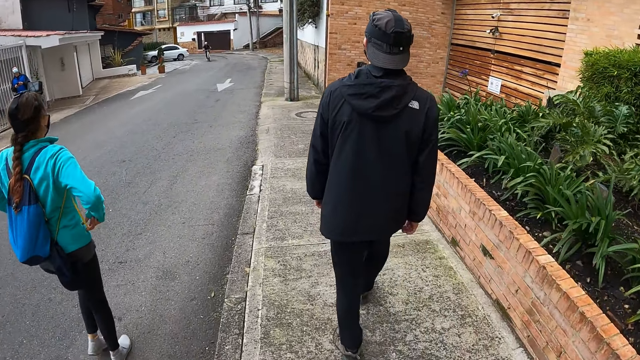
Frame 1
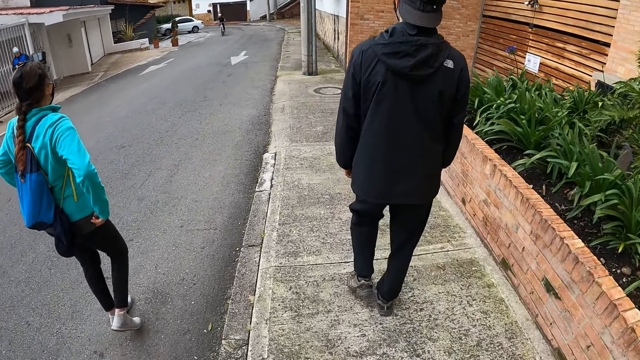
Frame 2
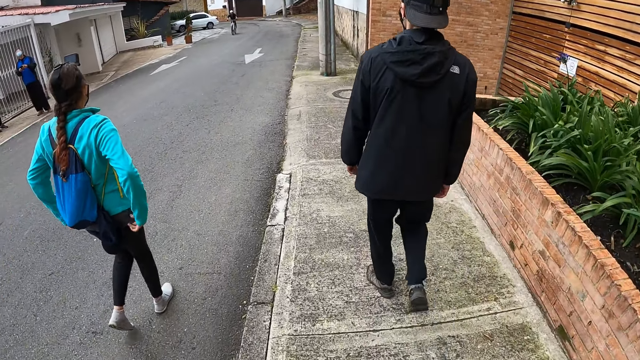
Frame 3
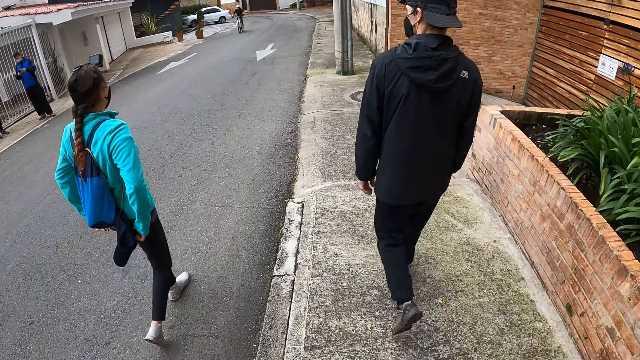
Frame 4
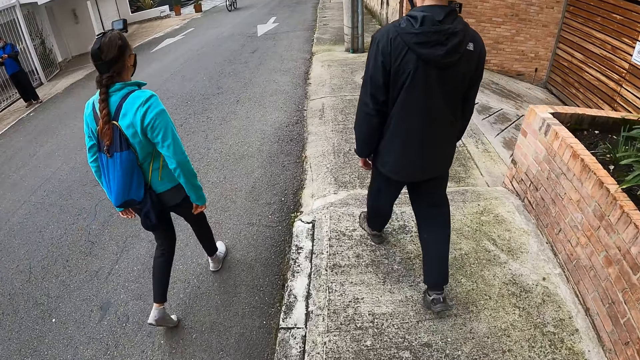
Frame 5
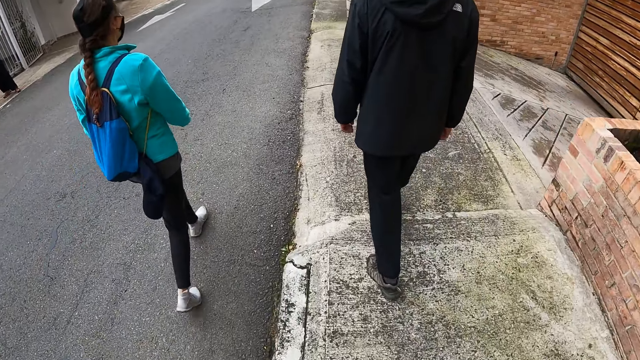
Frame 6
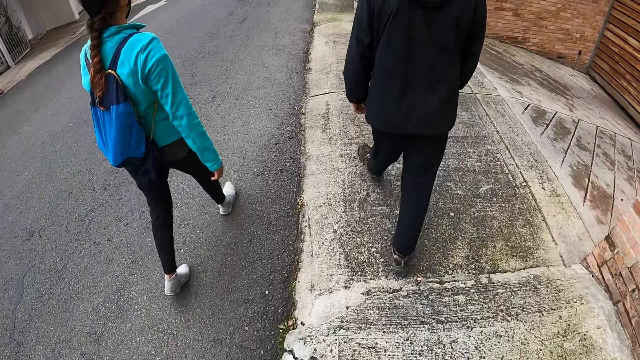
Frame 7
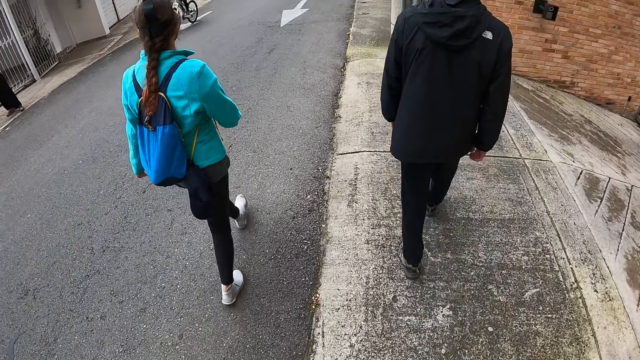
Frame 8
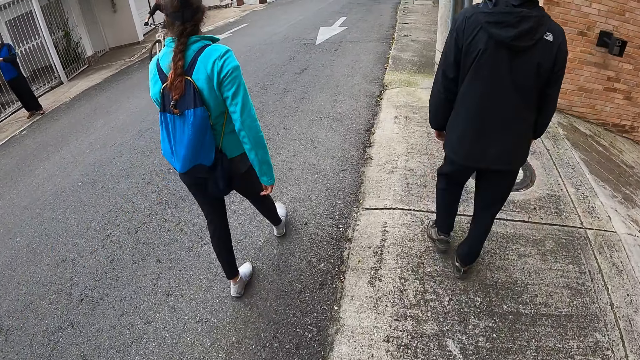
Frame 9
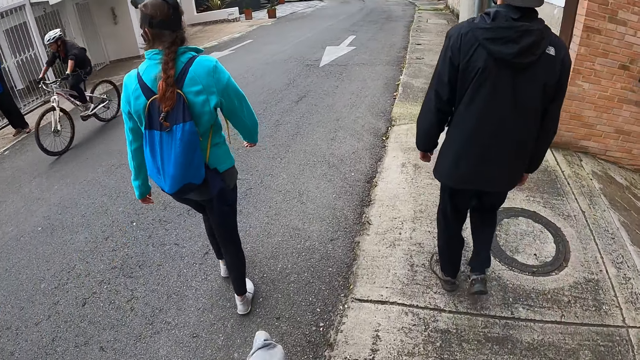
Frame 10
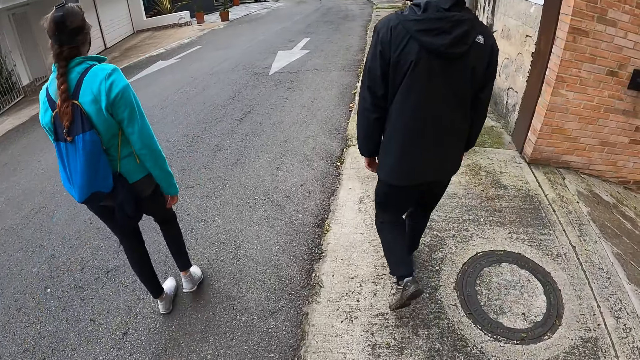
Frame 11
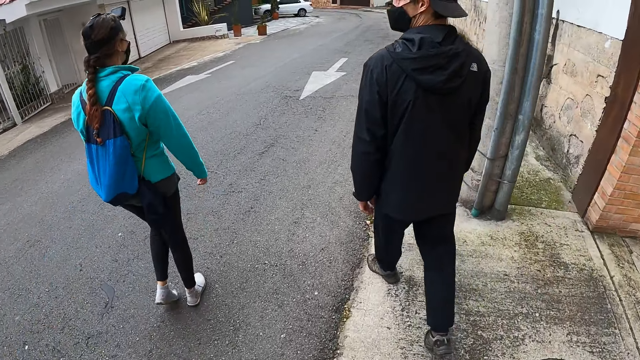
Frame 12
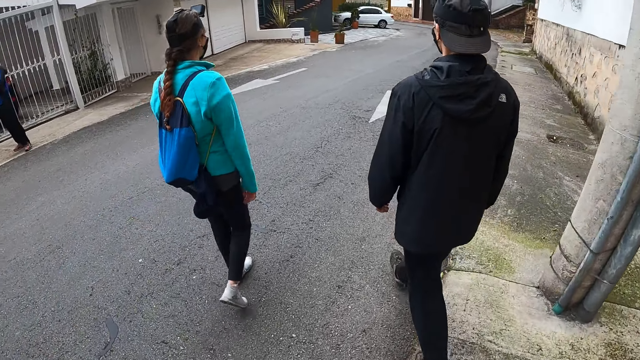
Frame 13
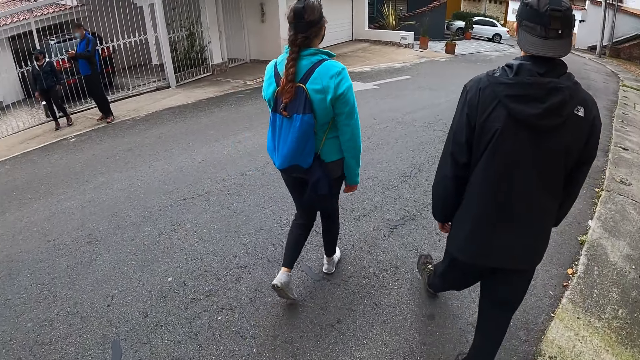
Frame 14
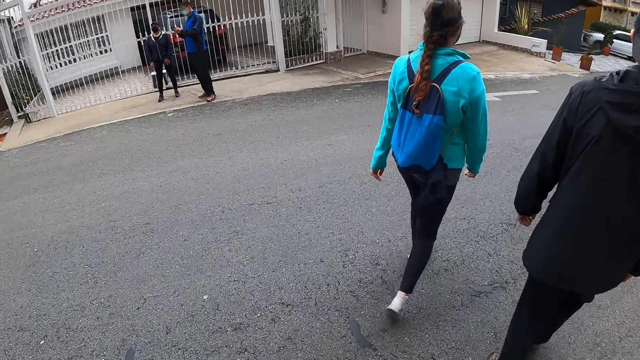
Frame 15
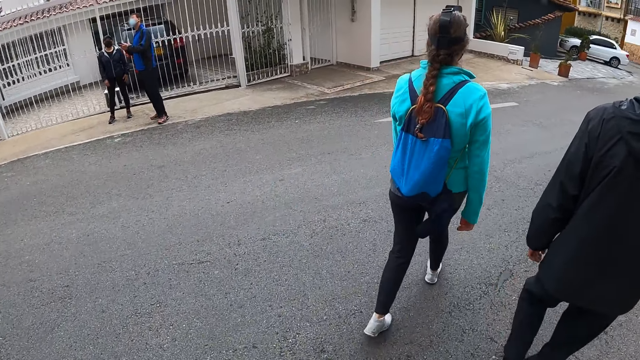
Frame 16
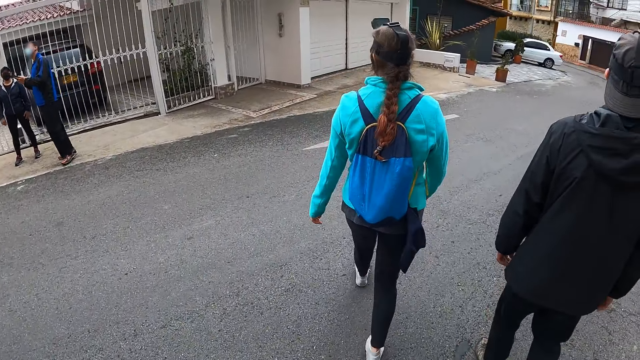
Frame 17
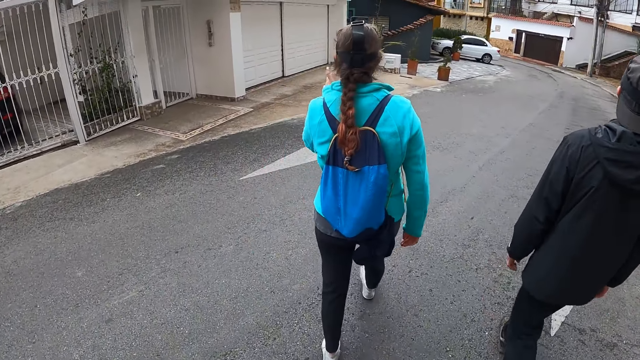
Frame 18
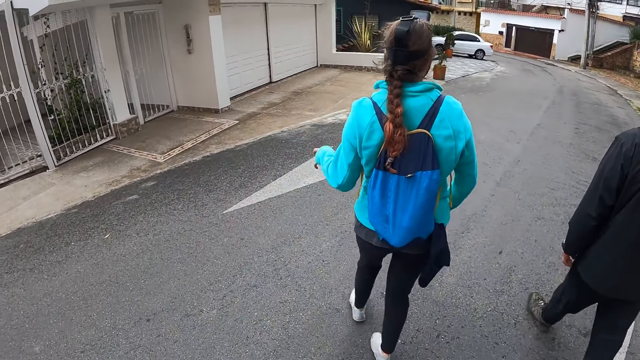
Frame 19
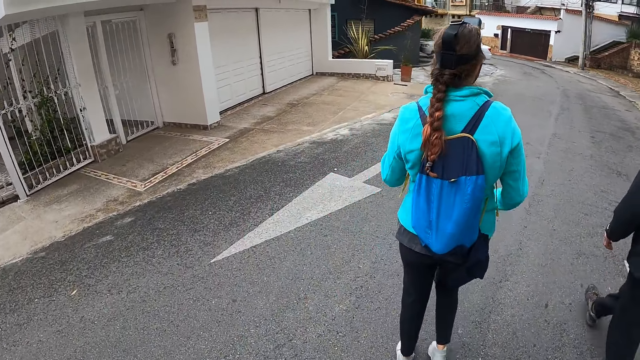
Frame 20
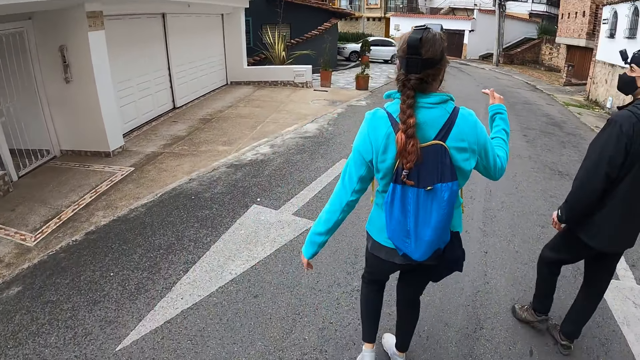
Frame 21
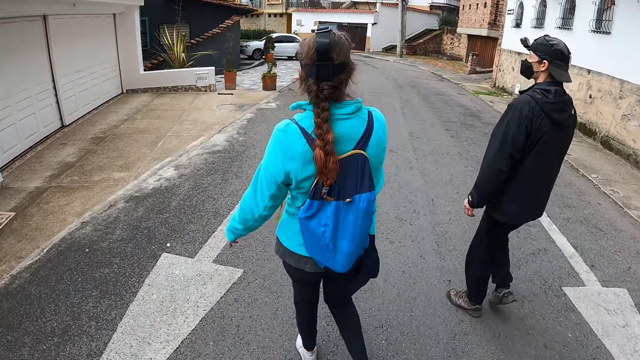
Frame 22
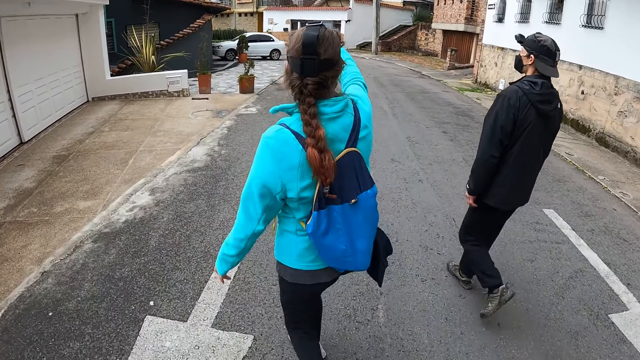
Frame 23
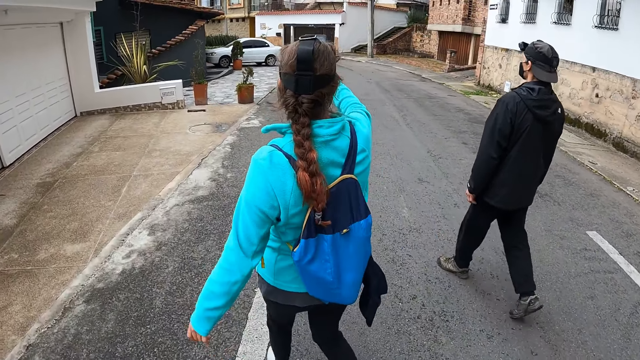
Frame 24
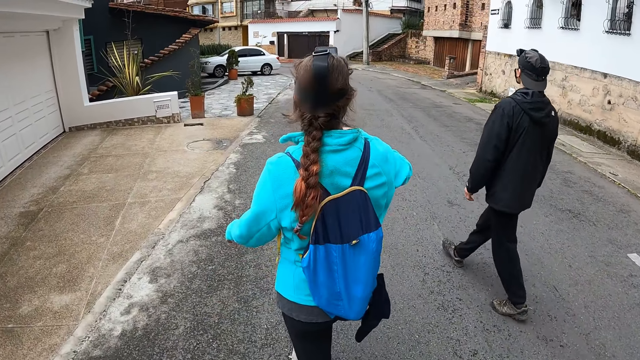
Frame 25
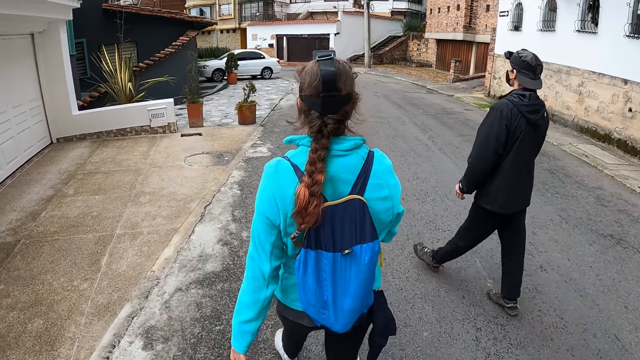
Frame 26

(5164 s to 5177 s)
A person stretches a t-shirt down with both hands. The camera wearer looks down. A white bicycle rides past the camera wearer. The person looks sideways. The camera wearer walks down the road with the person. They walk down the road. They look sideways. They look in front. The person stretches her right hand up.

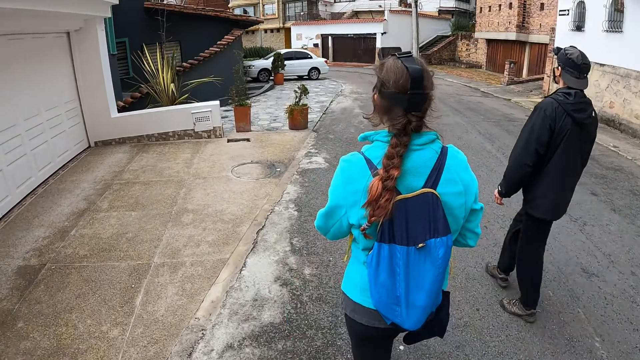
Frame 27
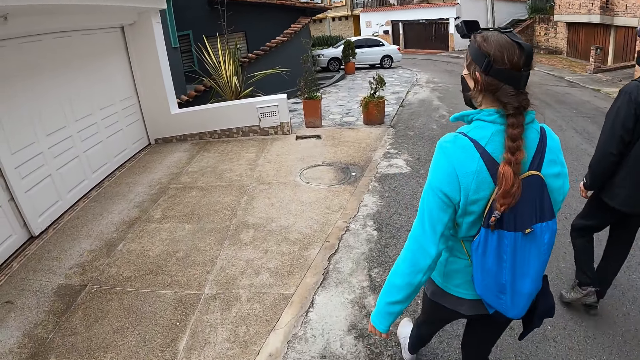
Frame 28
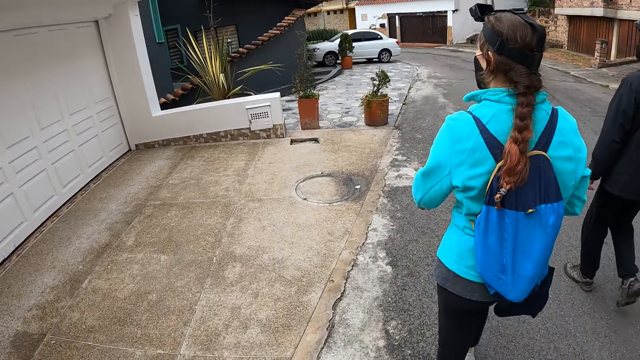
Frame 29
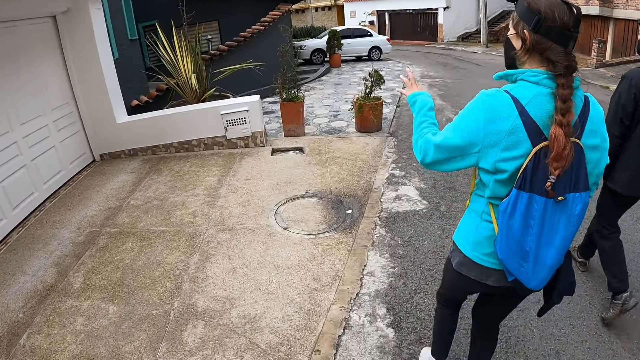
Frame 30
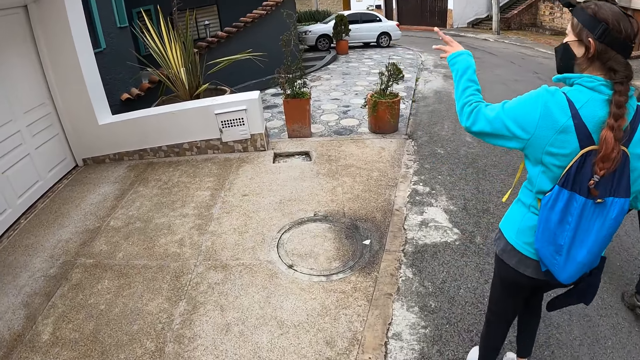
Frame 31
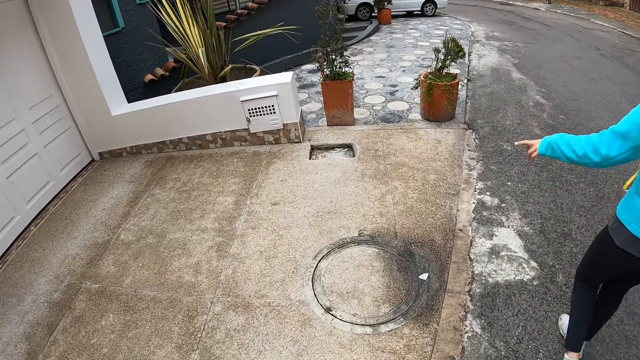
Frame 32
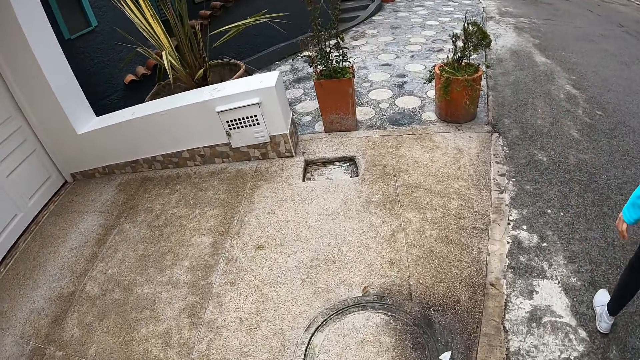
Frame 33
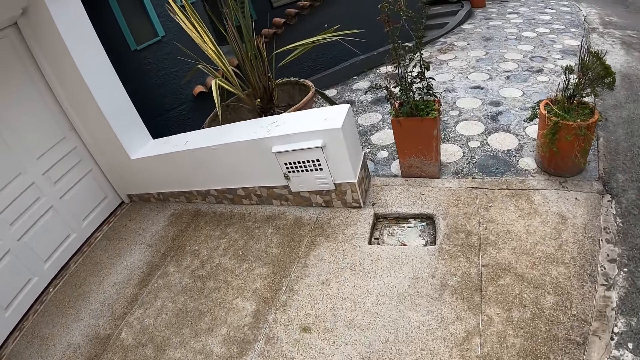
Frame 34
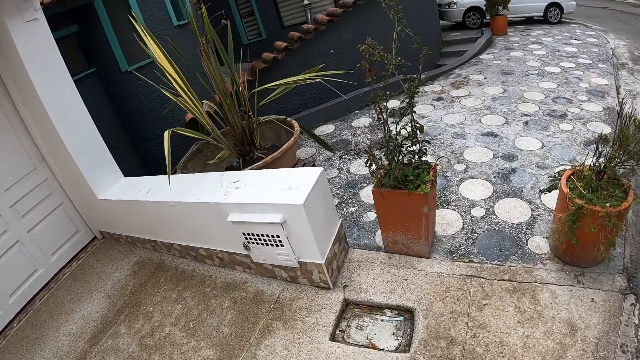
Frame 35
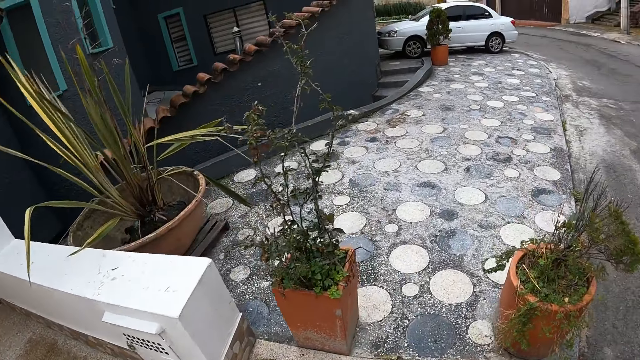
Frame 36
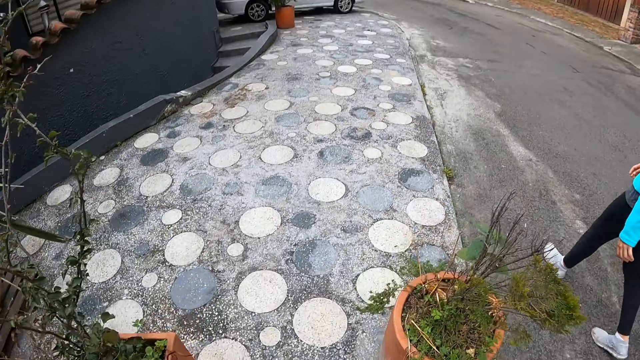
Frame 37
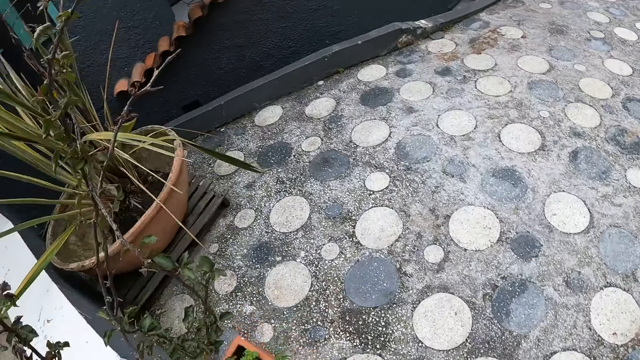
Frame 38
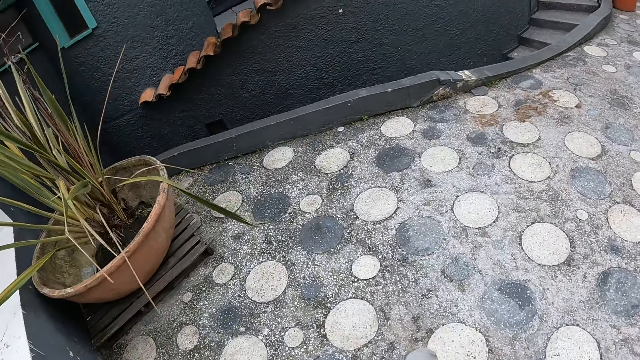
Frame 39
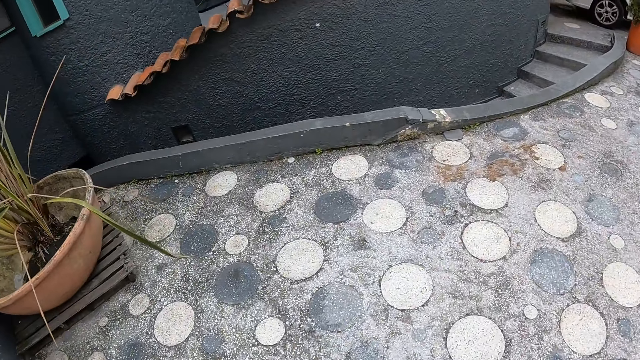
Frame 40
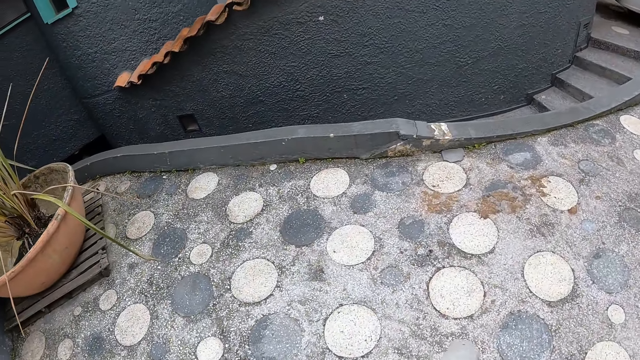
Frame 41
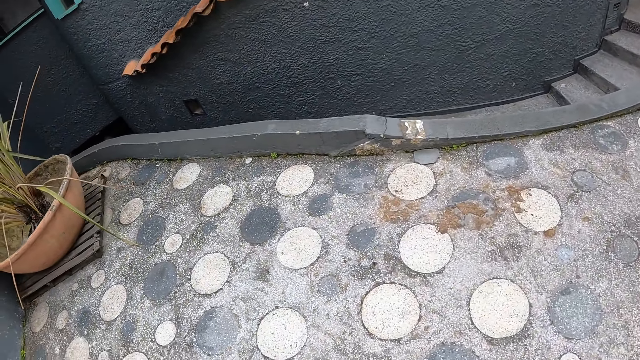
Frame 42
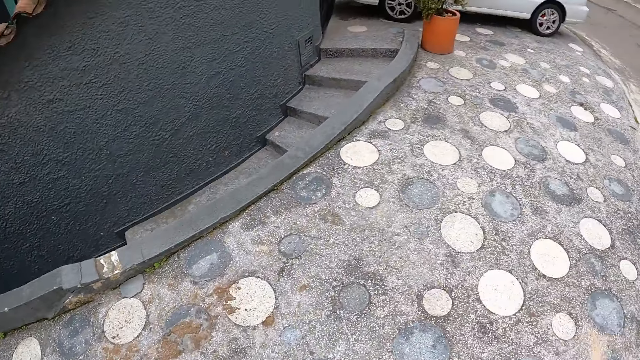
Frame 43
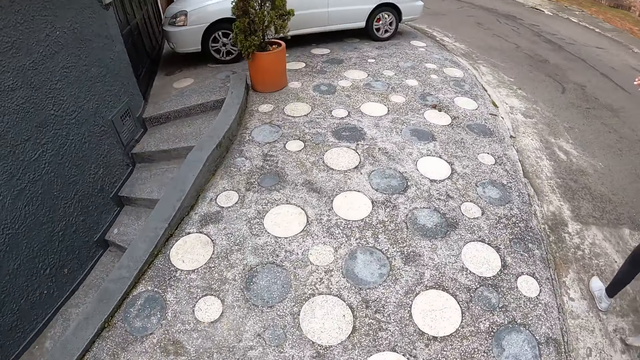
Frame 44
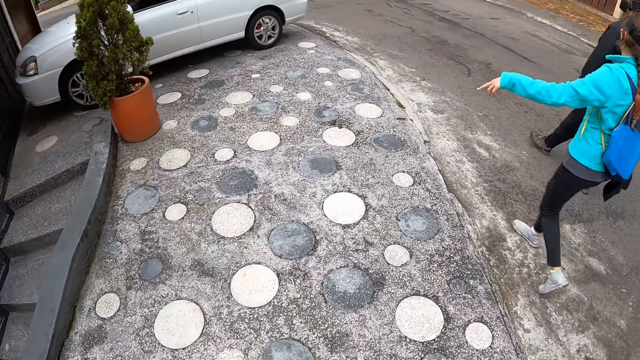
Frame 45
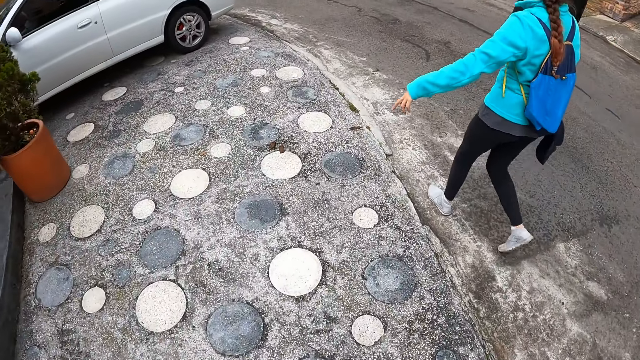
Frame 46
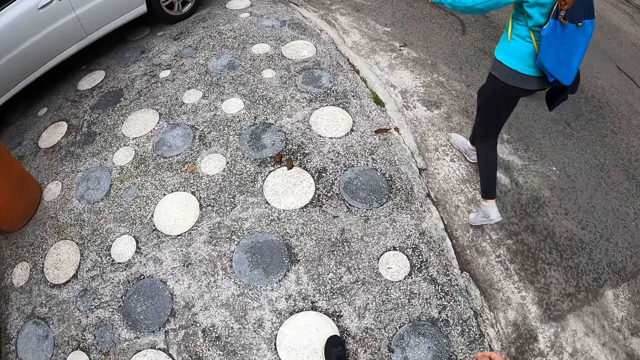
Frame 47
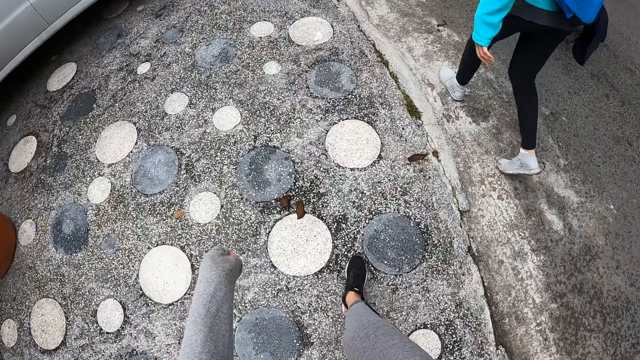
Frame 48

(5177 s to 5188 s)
The person puts her right hand down. The person points to a house with her left hand. The camera wearer looks down. They look sideways. They walk on a pathway. They look in front.
